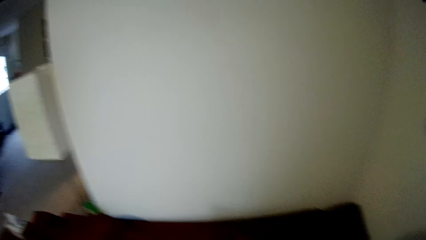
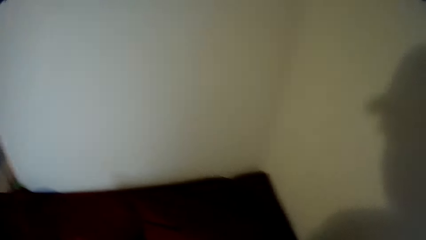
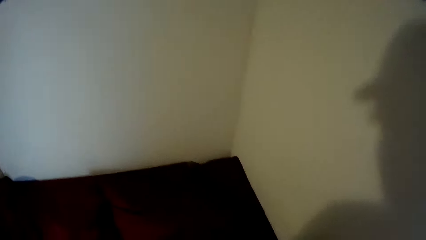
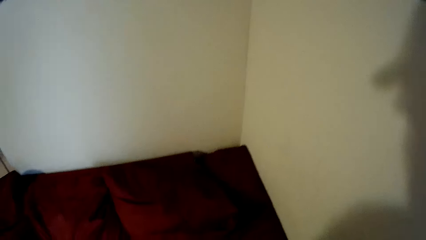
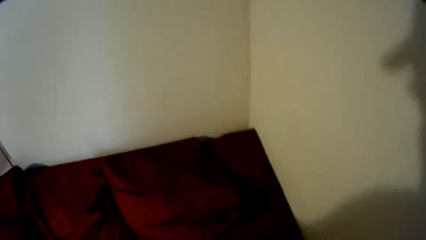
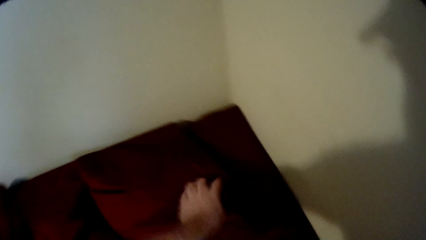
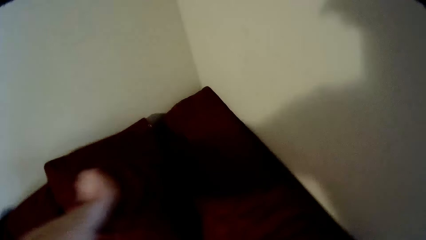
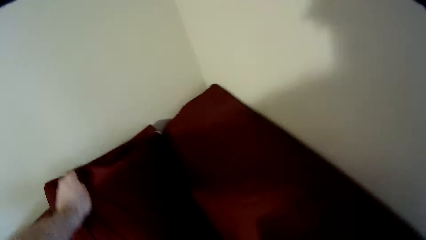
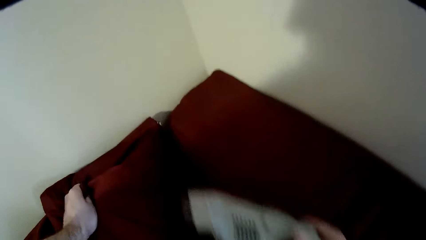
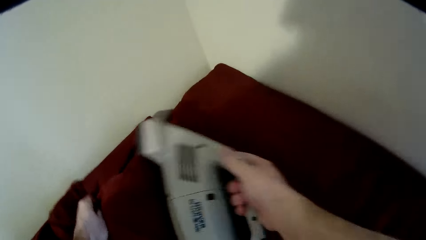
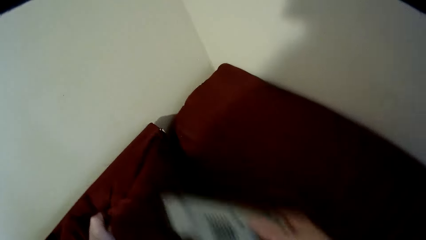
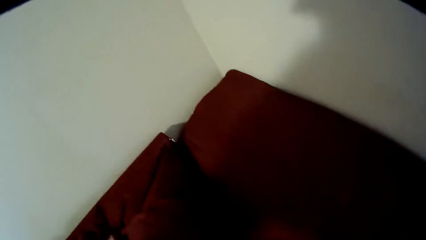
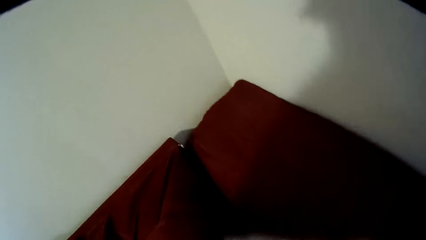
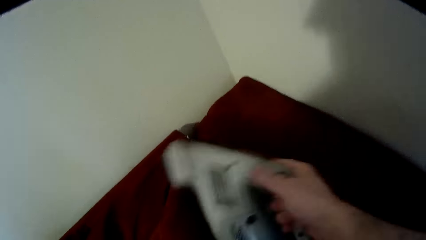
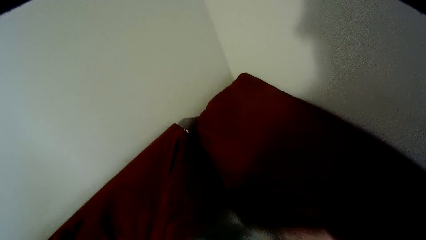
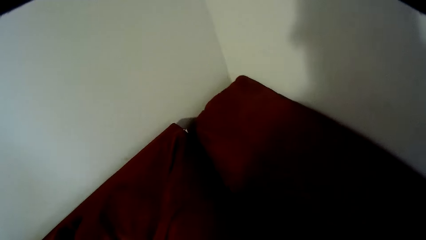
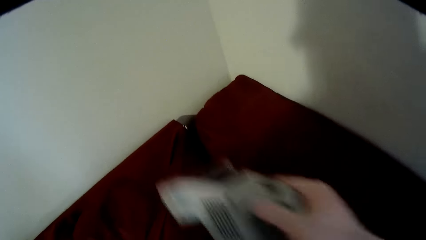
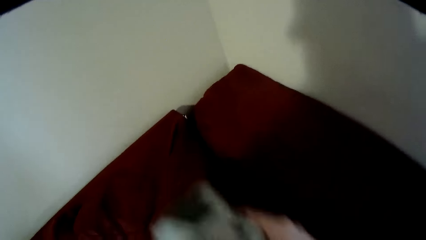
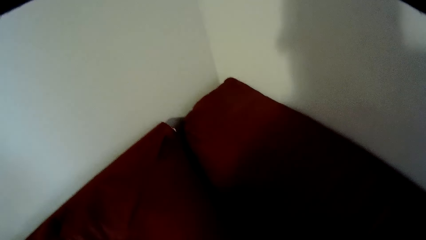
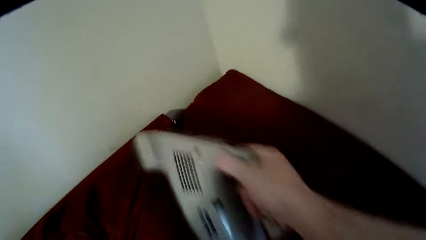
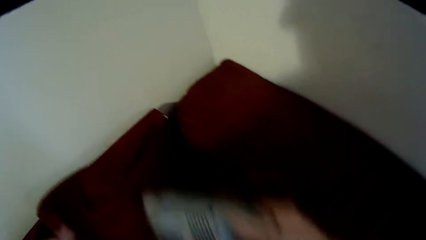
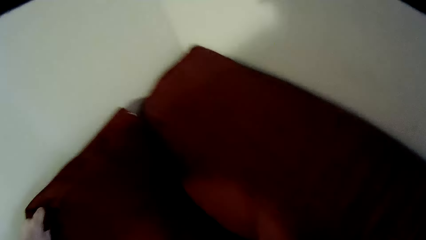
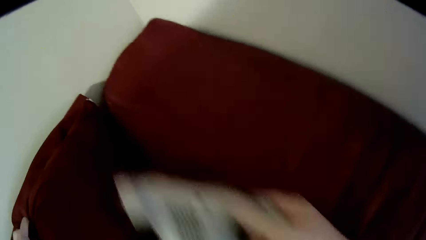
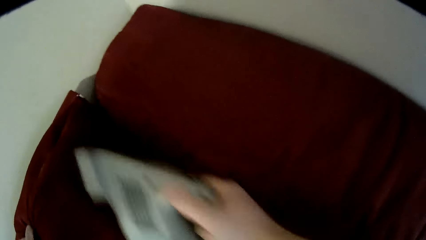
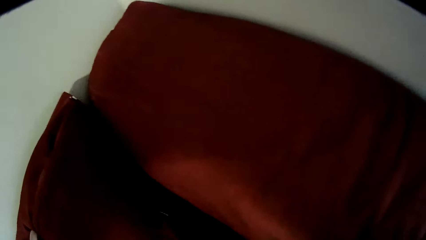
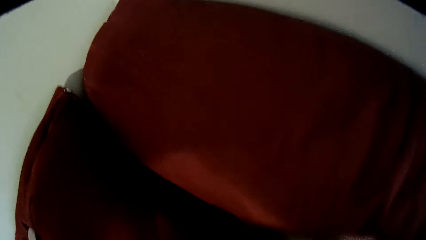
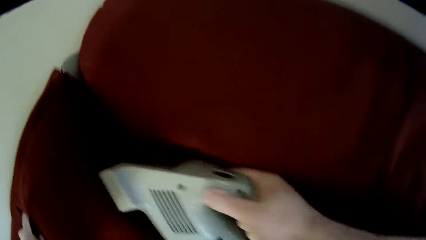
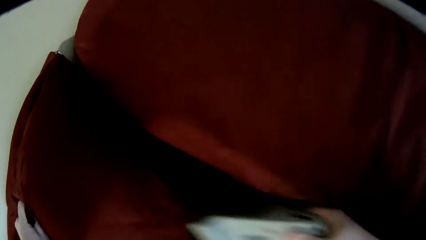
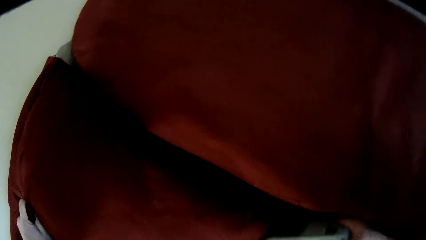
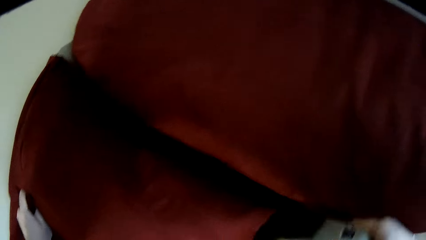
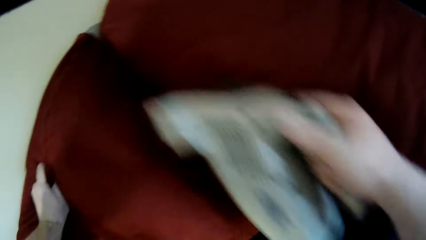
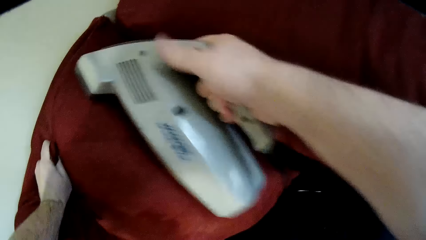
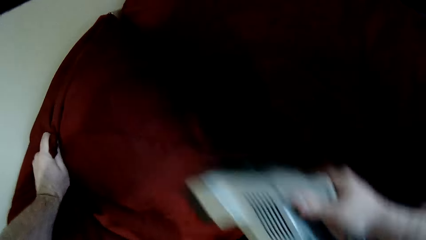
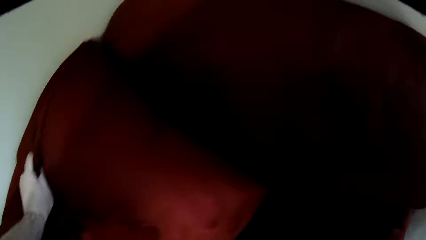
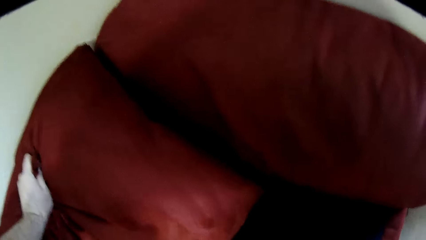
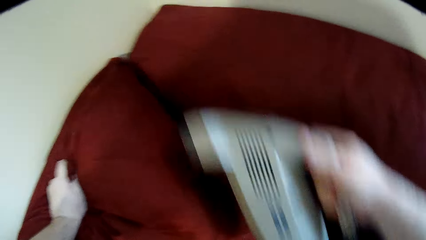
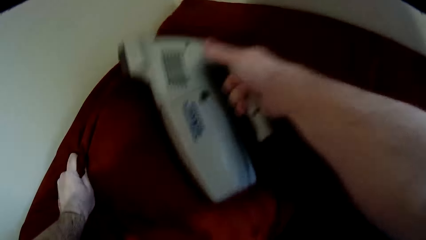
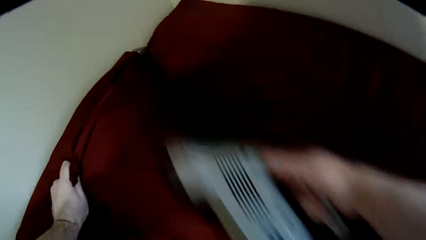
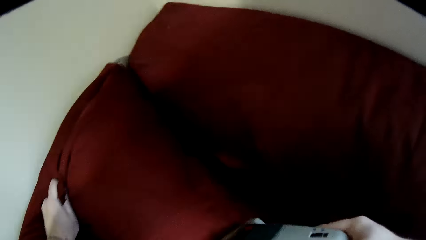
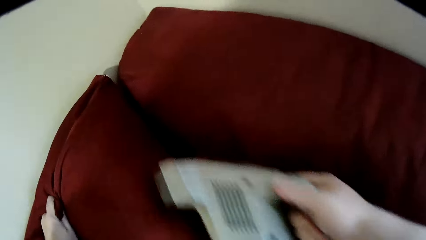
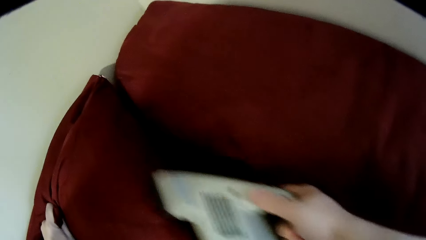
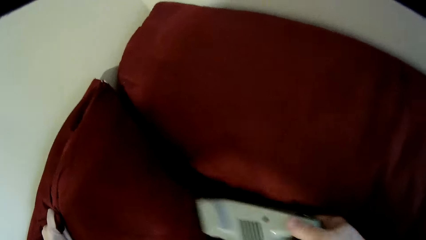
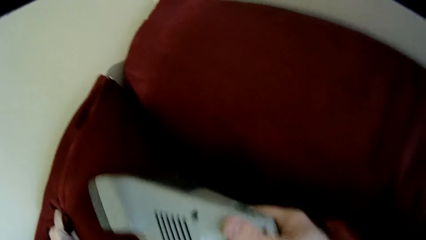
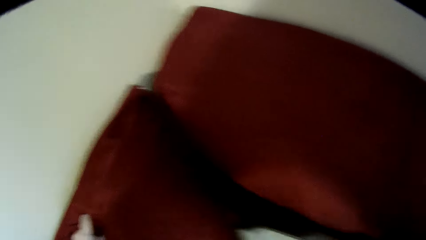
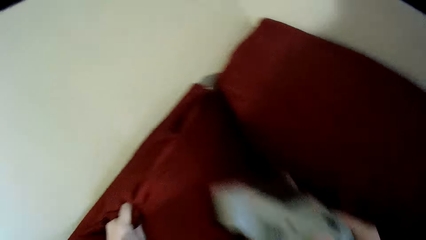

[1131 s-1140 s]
The camera wearer turns the cushion. They clean the cushion.

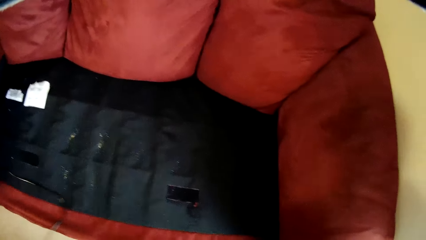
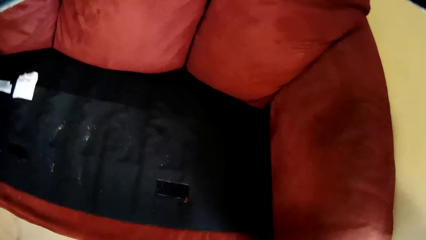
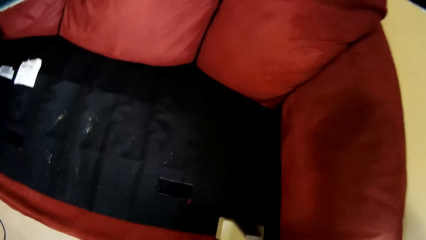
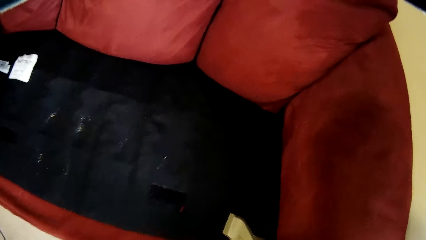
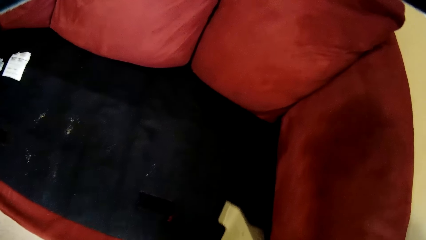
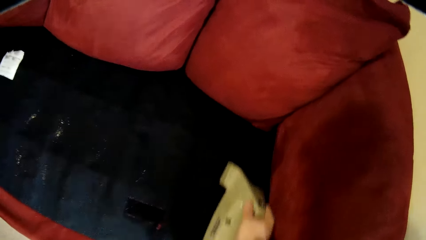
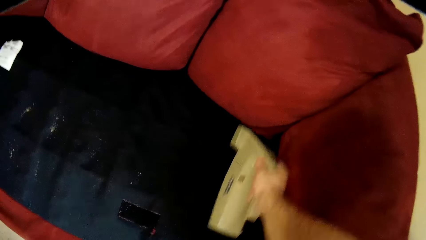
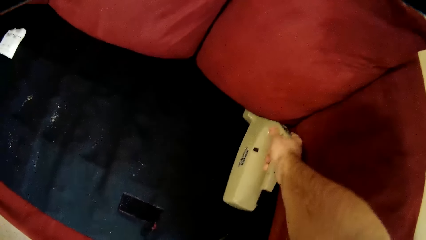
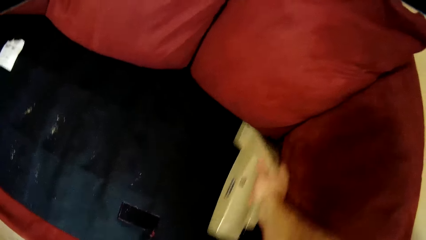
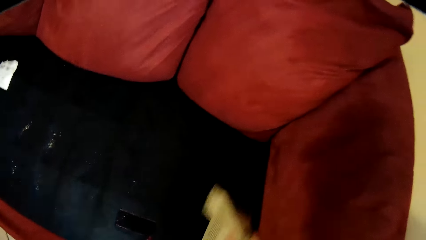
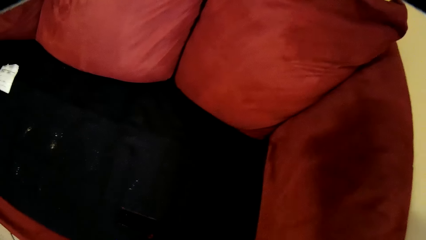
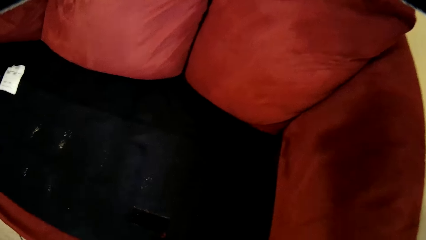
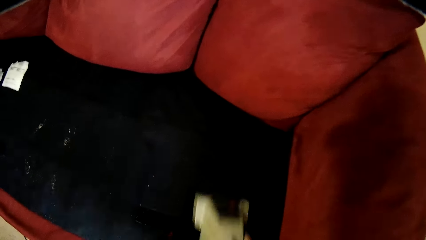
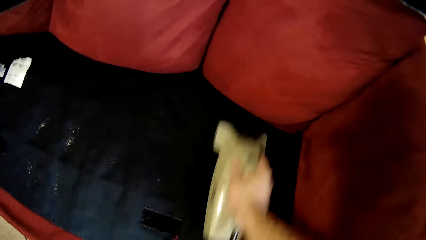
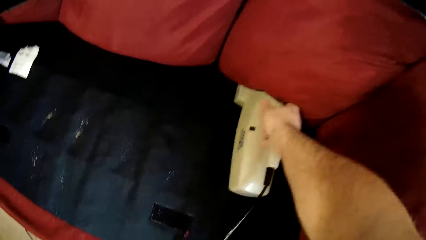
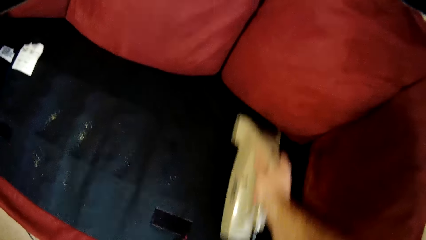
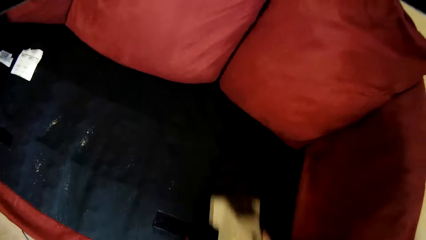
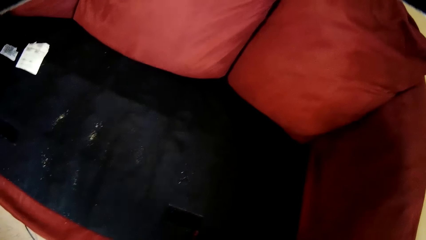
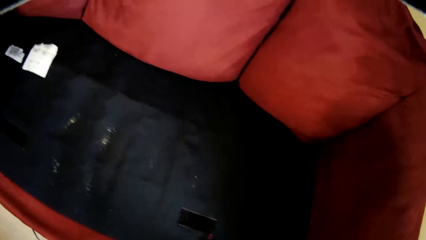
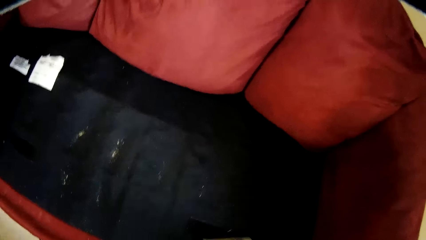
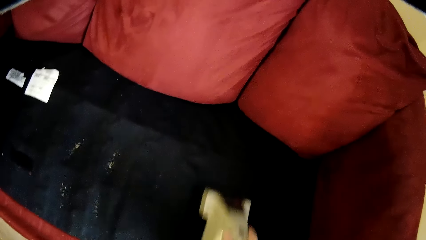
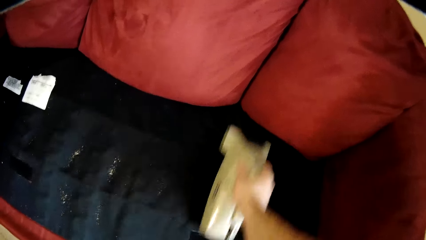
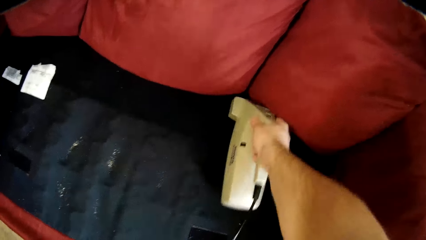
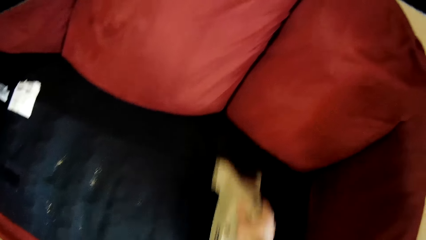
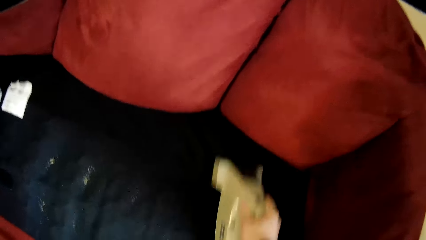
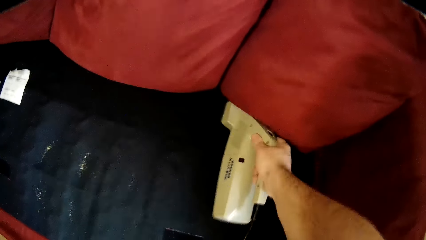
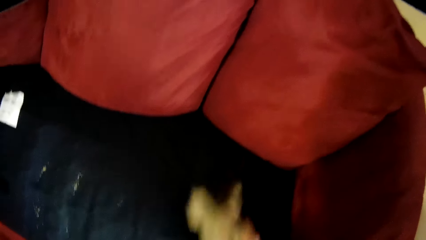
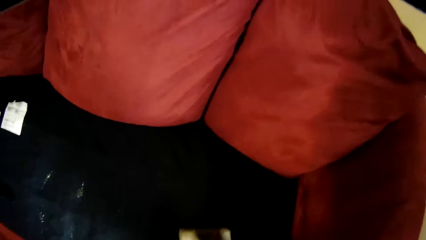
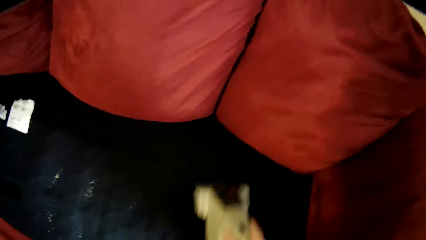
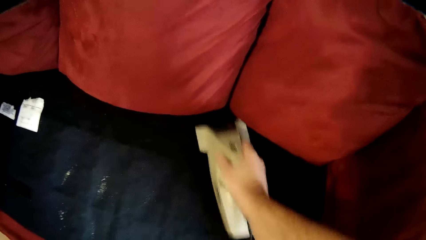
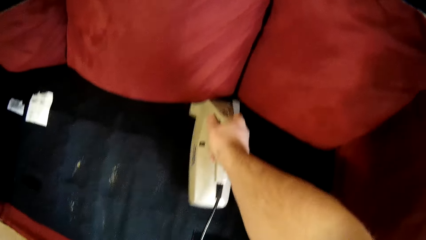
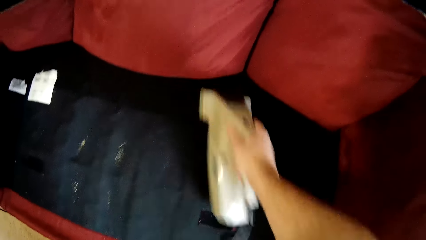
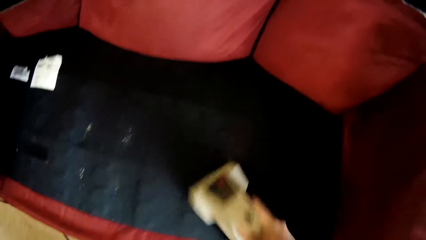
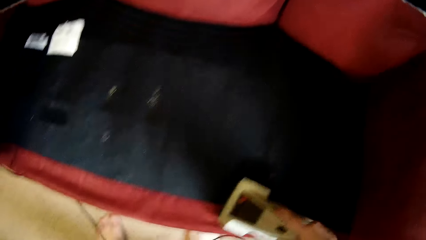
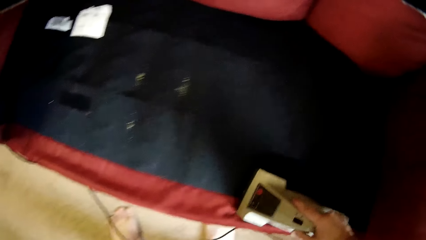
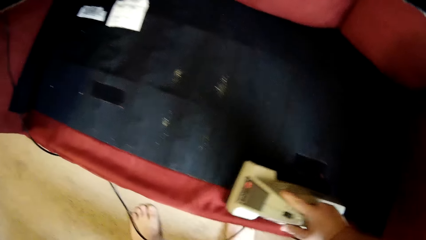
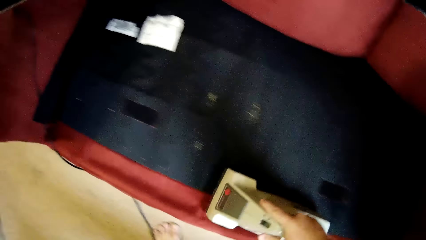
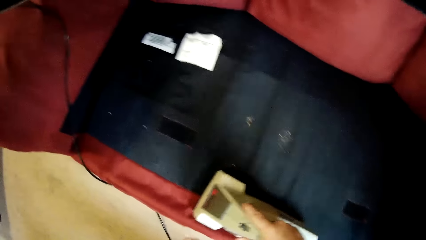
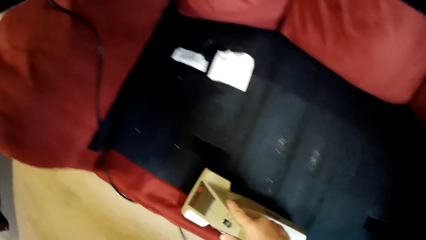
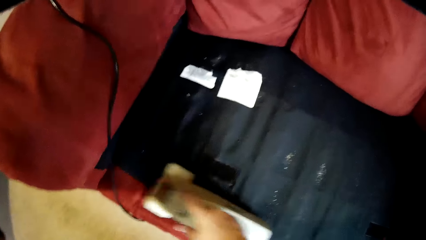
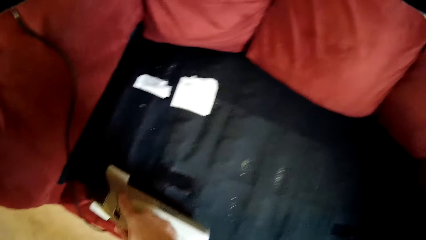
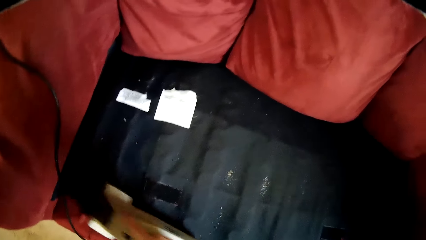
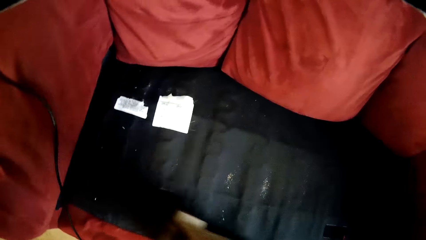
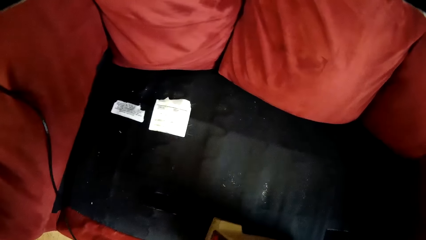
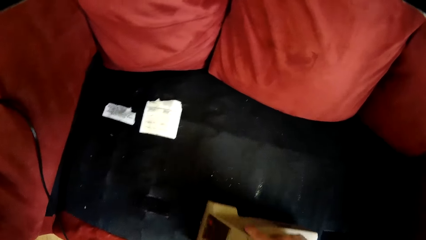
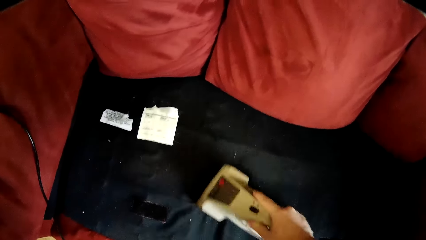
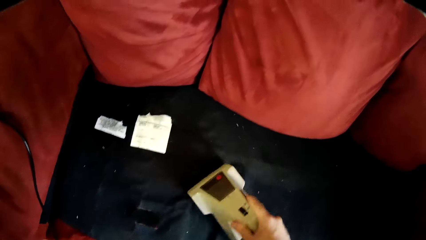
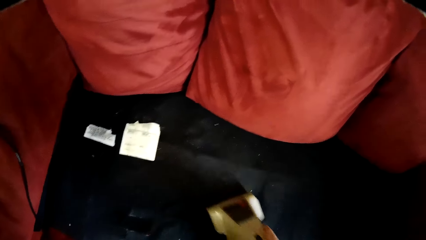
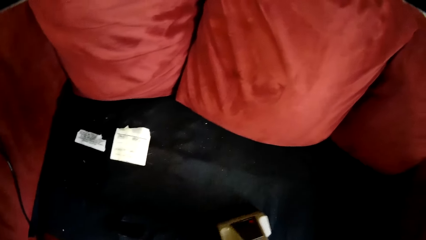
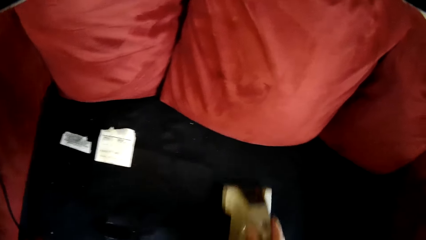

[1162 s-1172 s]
The camera wearer cleans the 'T' seat cushion. They clean the welt of the sofa.
